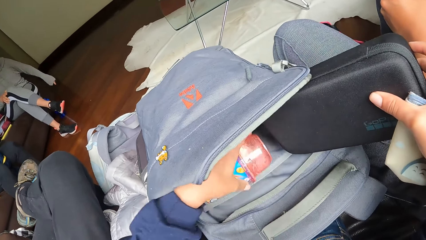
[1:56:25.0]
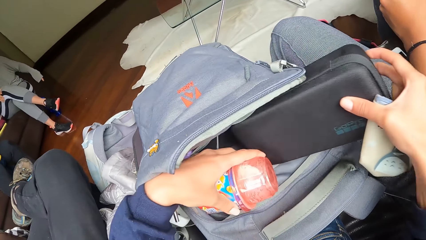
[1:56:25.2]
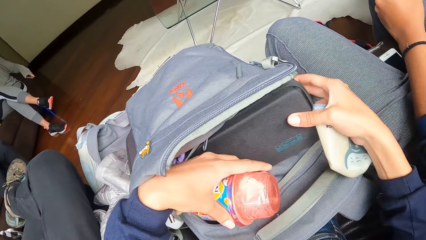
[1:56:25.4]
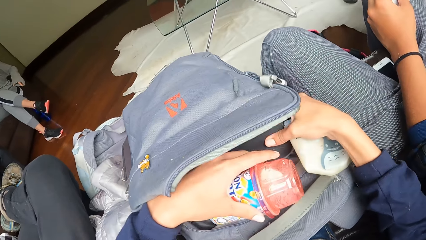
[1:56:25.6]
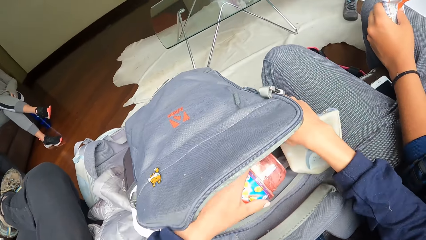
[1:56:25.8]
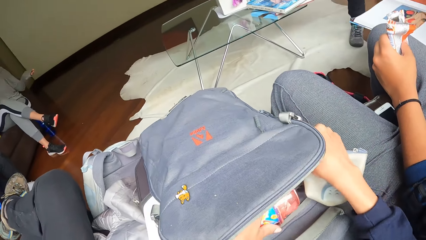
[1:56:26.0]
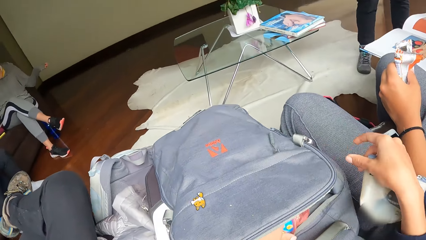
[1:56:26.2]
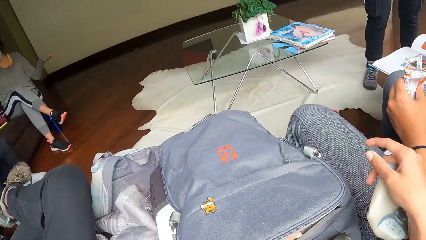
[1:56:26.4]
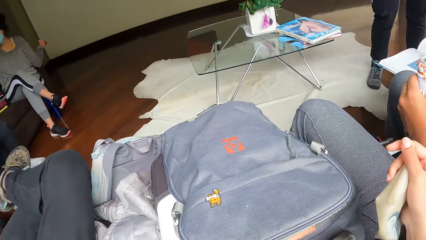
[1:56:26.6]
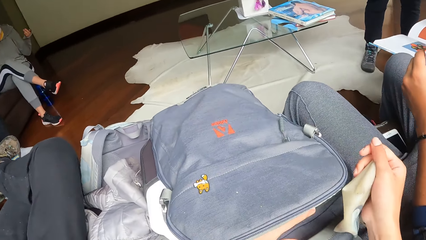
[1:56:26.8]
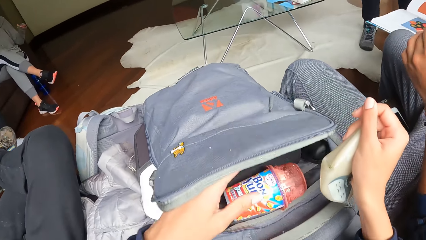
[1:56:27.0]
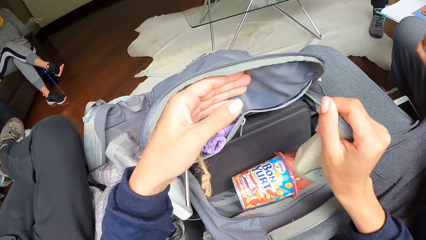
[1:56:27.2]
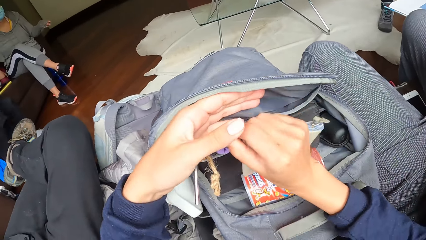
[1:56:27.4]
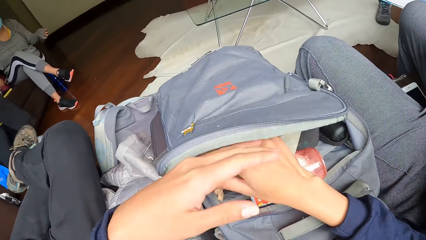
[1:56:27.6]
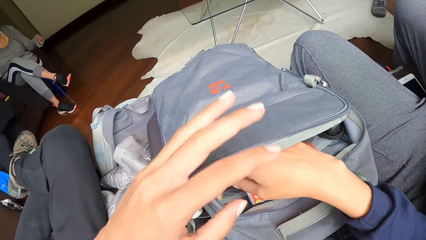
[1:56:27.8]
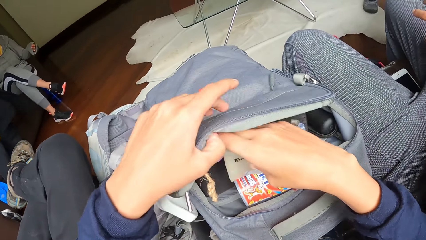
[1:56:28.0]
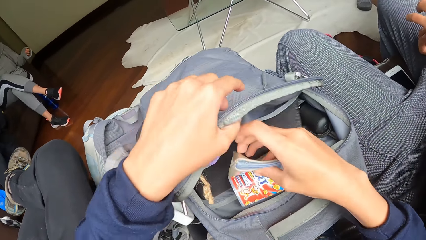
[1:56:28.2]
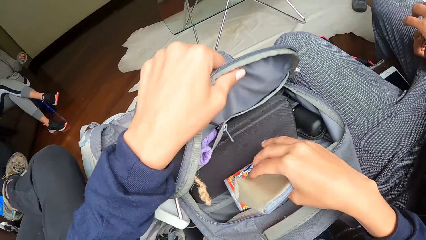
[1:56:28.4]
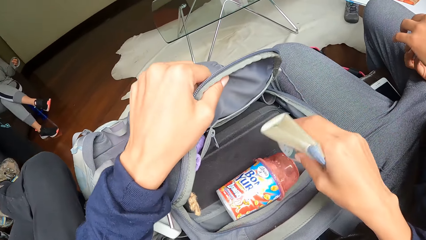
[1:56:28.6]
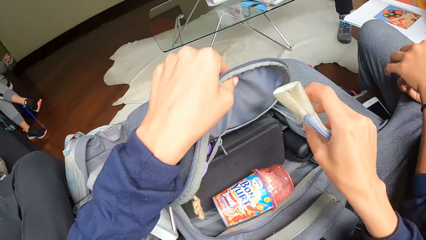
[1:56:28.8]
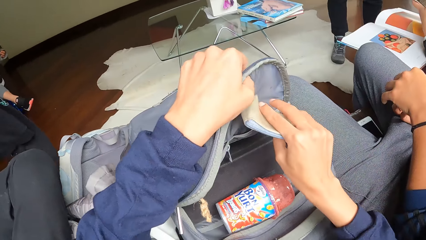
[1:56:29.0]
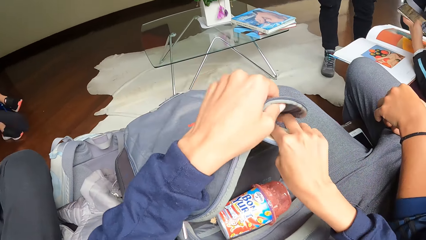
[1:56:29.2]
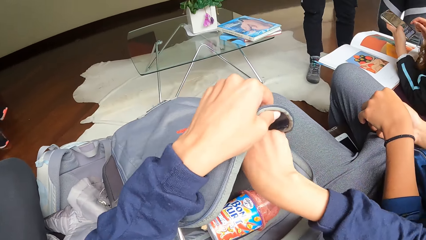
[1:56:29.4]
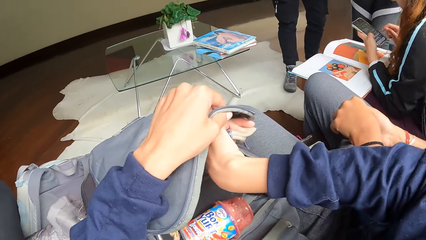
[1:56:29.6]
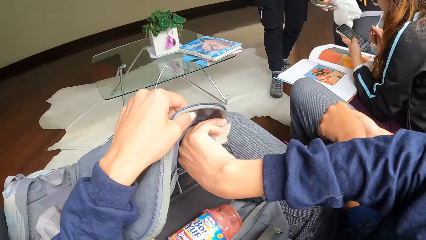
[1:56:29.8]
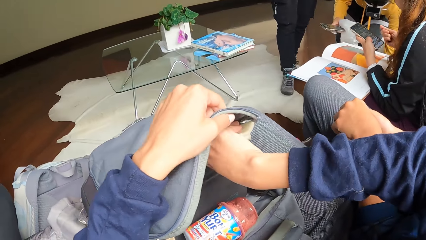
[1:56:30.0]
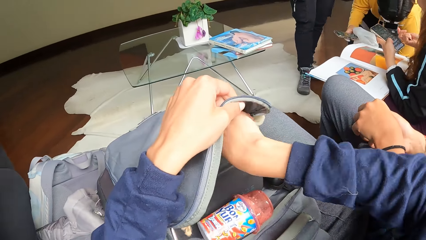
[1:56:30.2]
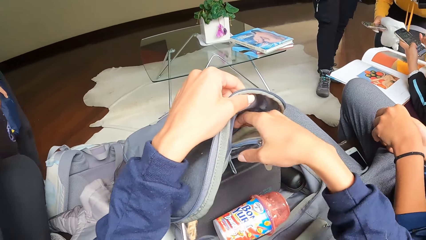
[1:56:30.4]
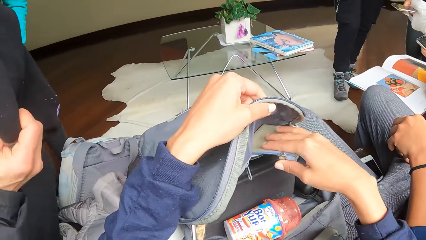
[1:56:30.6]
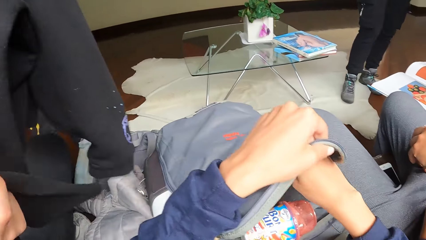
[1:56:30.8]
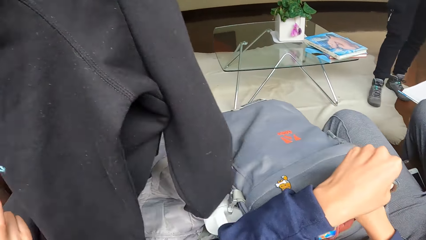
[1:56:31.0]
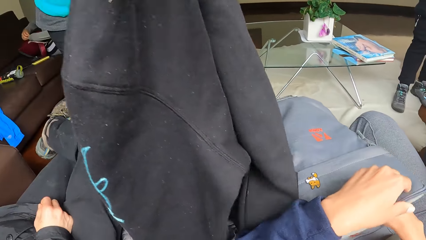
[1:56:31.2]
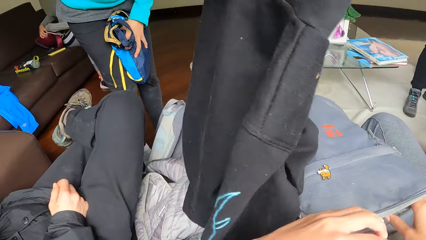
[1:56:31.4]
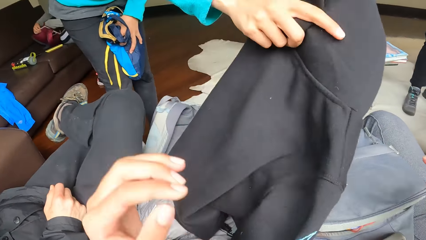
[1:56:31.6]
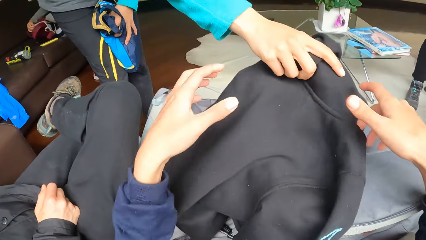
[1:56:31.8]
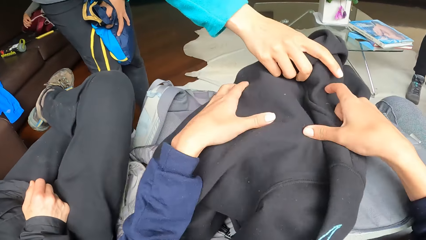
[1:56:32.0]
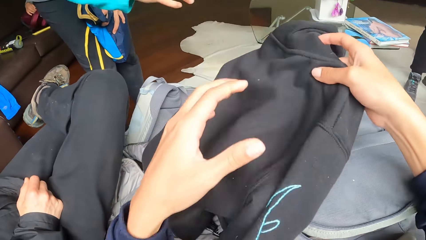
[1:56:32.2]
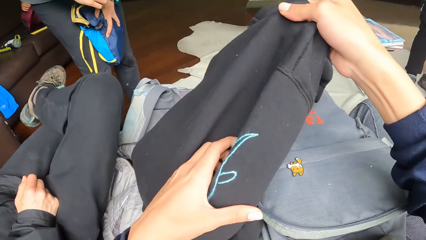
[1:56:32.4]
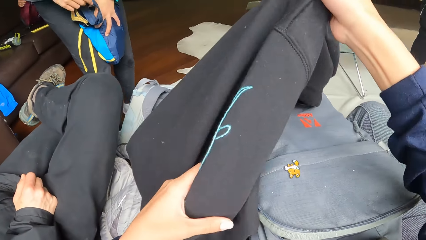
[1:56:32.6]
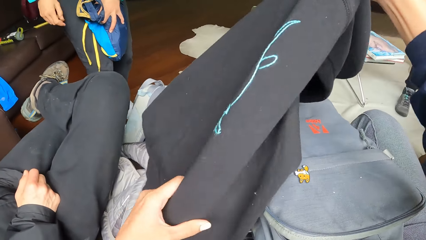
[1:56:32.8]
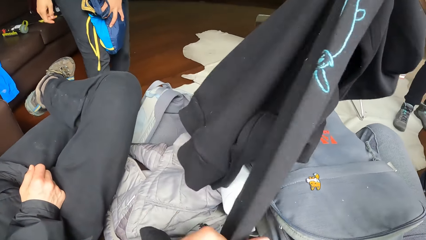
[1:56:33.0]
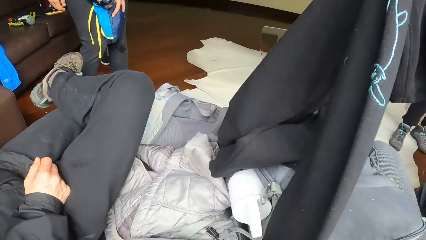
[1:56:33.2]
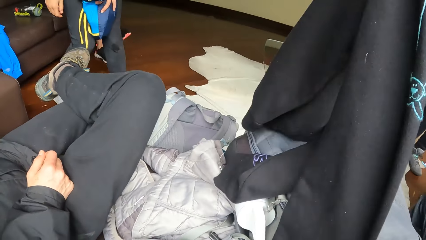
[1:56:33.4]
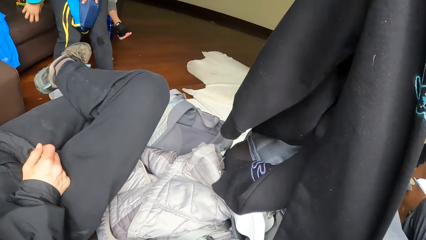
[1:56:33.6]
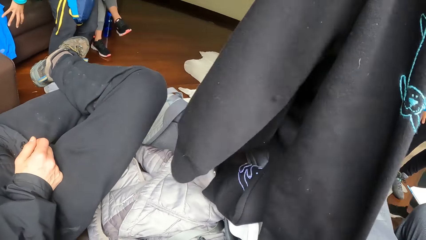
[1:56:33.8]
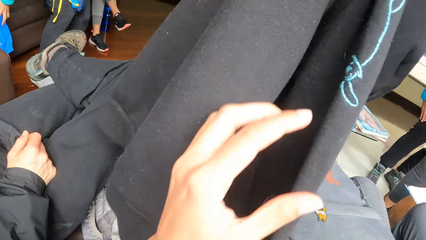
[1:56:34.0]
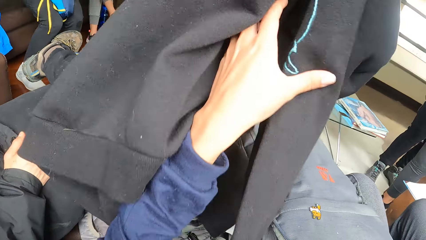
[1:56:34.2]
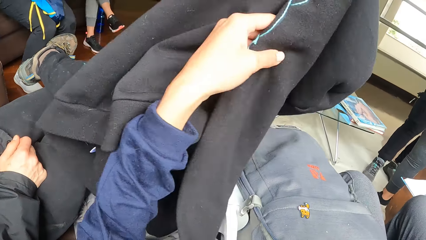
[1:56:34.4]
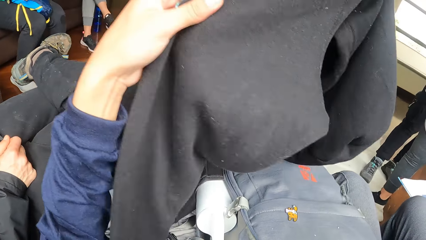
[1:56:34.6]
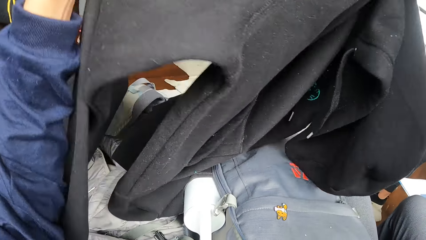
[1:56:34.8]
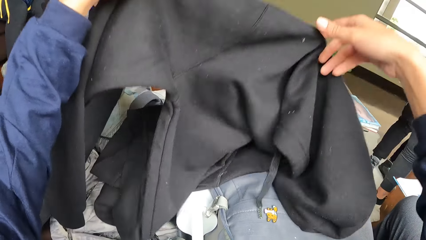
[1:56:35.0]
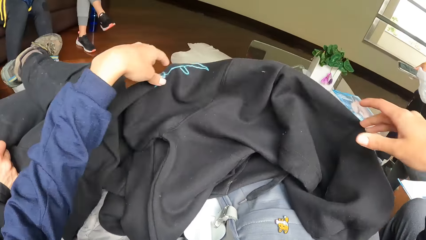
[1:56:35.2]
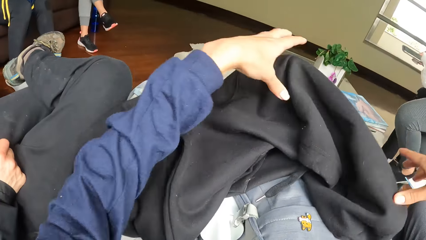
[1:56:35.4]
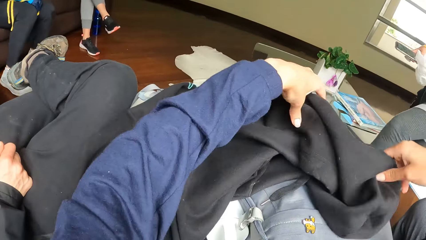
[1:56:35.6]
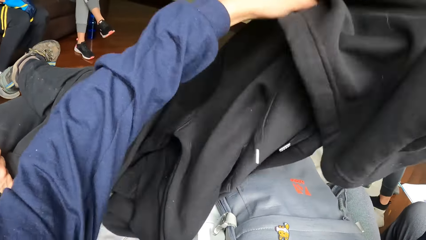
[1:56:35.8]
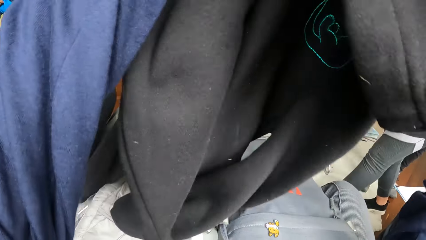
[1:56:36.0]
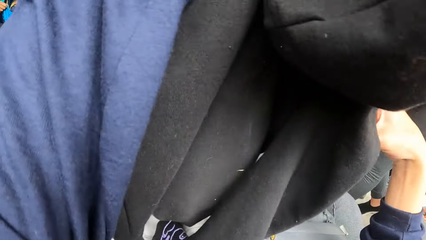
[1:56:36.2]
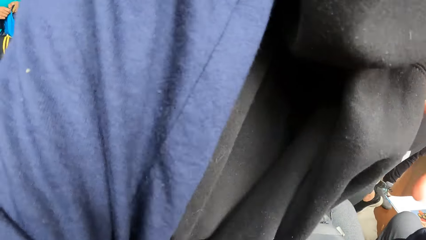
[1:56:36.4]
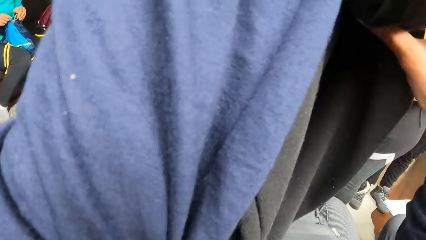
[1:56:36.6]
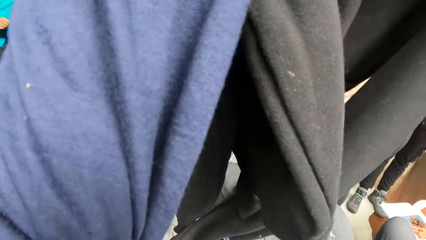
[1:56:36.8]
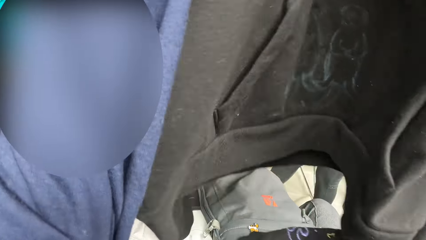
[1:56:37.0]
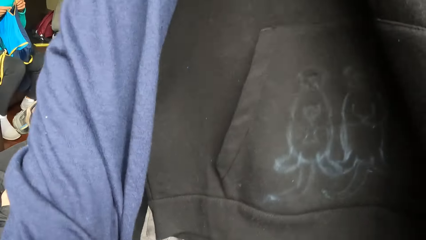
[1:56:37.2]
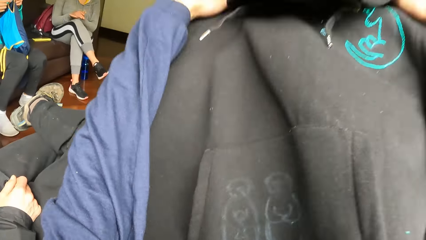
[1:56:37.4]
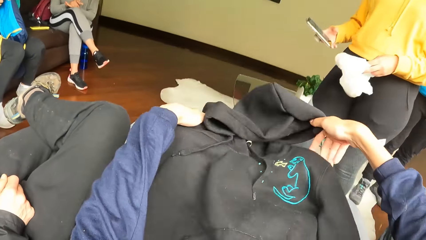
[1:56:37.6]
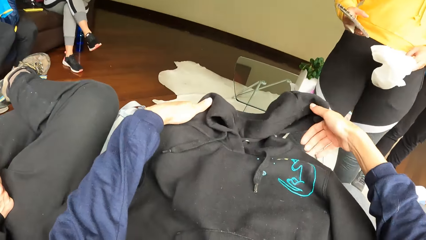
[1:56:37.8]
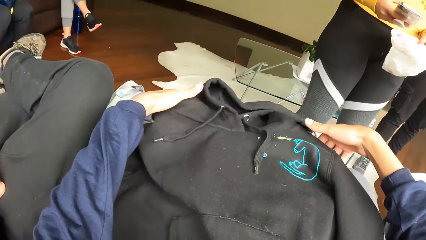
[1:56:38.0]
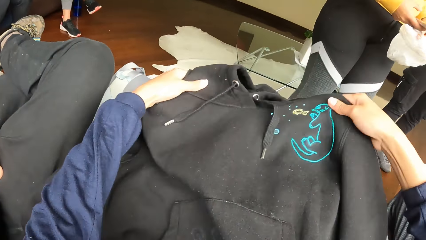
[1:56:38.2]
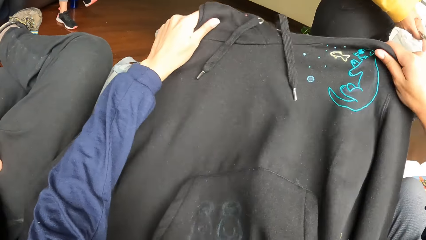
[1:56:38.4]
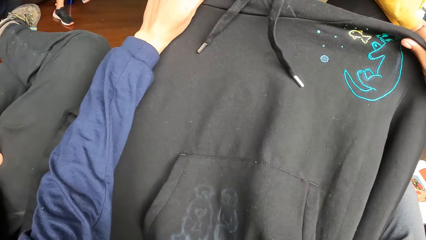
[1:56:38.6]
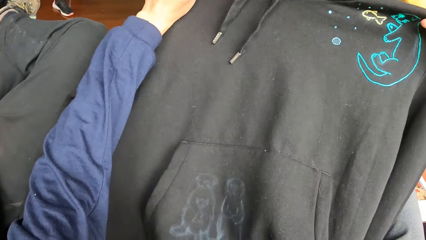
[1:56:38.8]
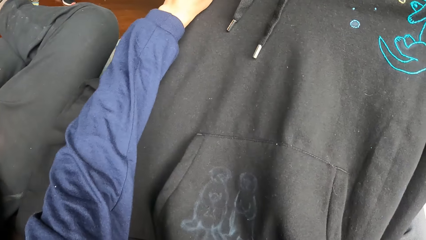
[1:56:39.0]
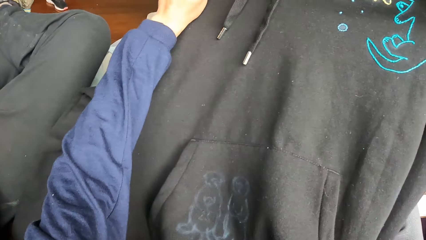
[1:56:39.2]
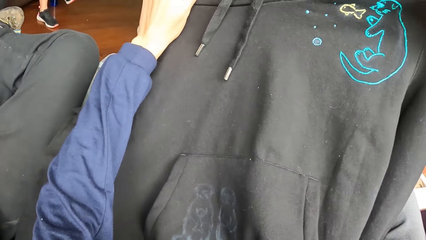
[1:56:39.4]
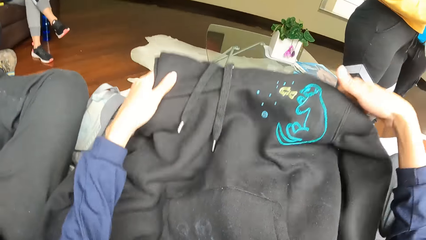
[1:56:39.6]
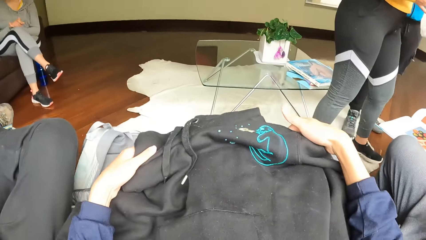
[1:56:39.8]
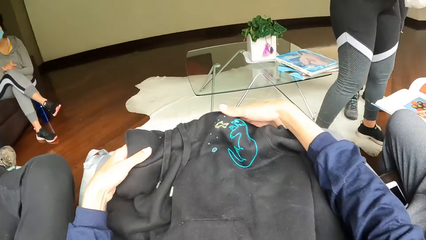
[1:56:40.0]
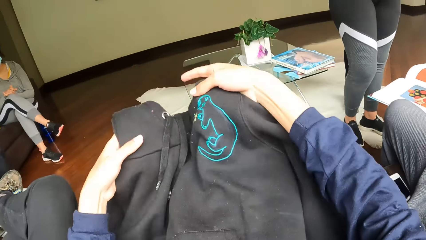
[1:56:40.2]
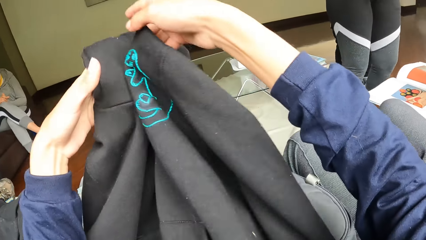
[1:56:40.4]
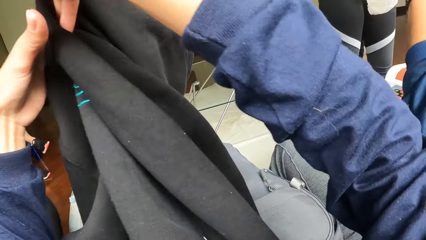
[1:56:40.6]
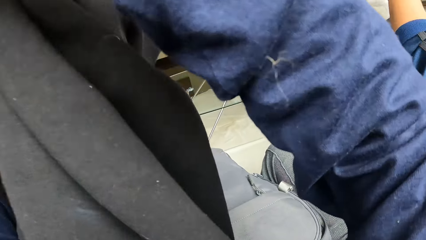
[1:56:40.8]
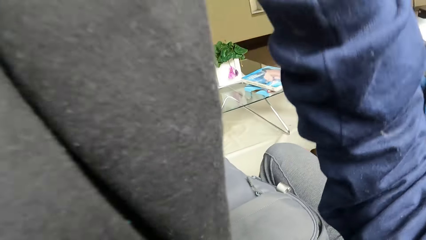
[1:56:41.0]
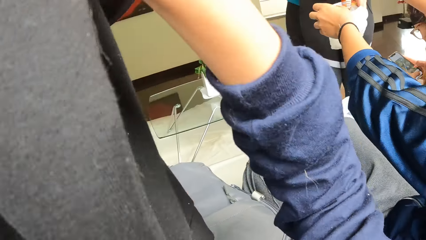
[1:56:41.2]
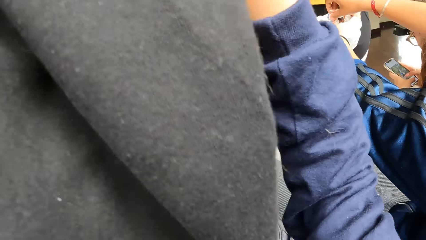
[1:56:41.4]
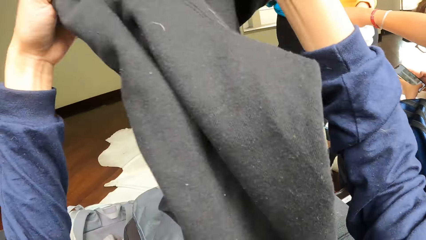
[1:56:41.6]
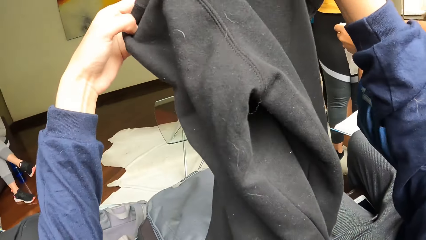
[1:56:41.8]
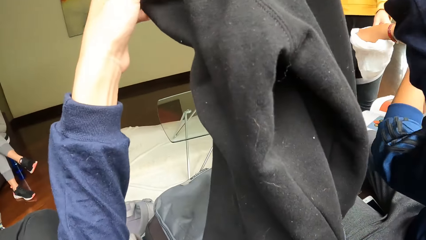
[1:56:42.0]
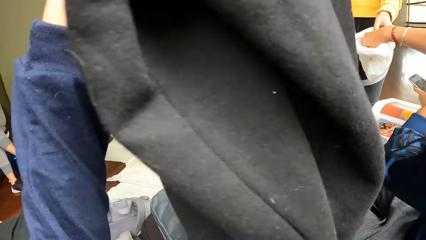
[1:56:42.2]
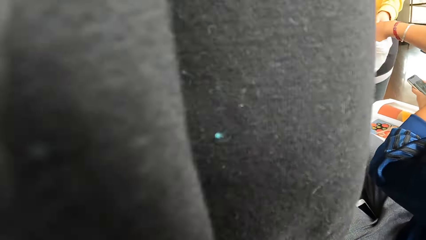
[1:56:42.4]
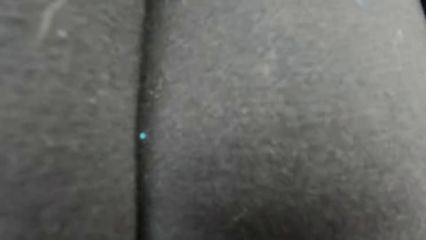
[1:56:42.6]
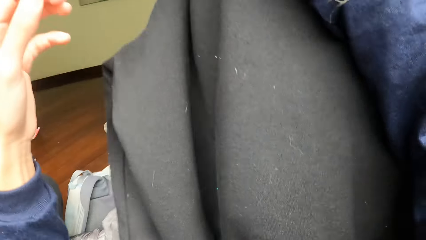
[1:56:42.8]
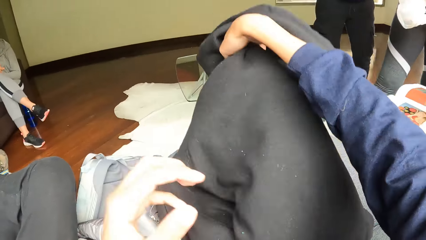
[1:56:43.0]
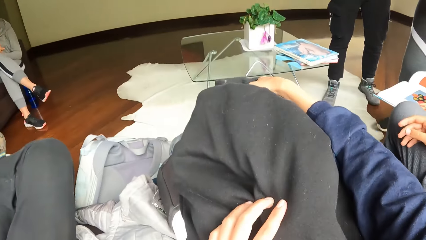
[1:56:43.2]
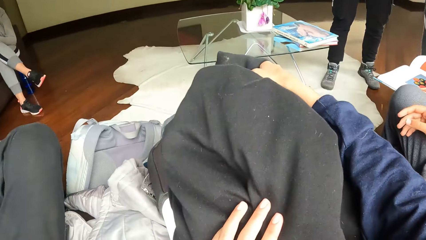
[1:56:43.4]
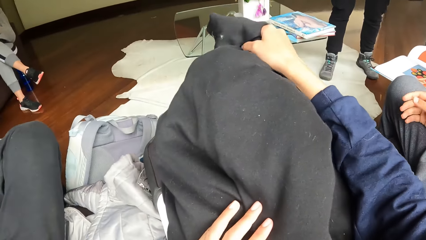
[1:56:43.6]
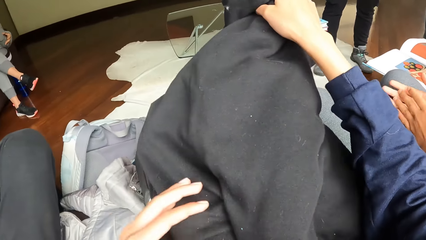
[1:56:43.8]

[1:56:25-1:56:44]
The camera wearer takes out a bottle of juice from the bag with his left hand. He places the black purse in the bag with his right hand. He places the purse in the bag with his right hand. A woman passes a black hoodie to the camera wearer with her right hand. The camera wearer holds the black hoodie in both hands. The woman sits on the chair.
